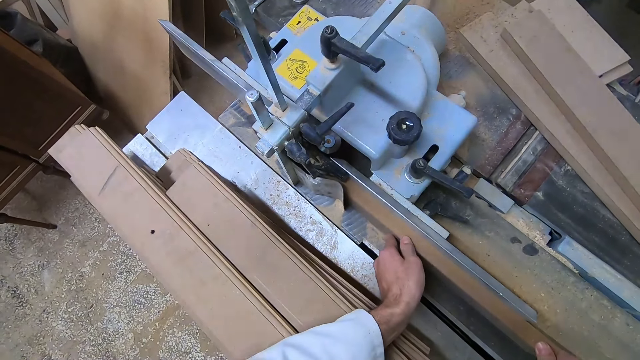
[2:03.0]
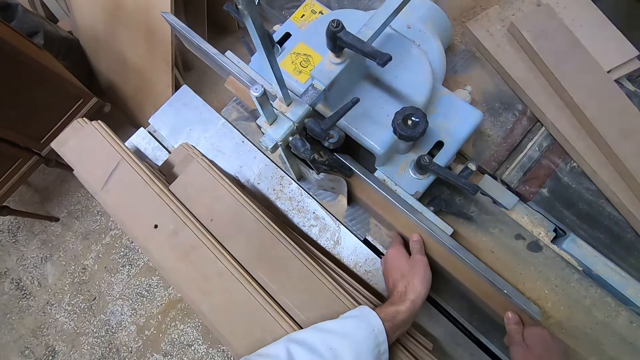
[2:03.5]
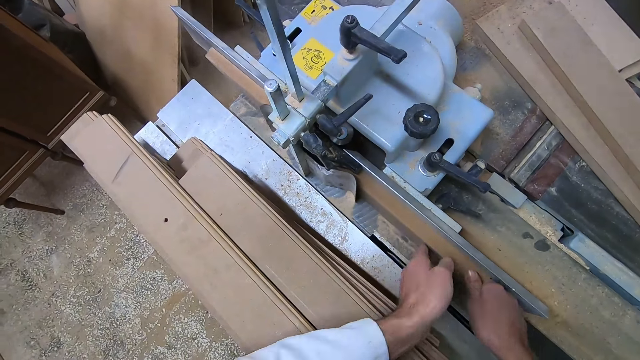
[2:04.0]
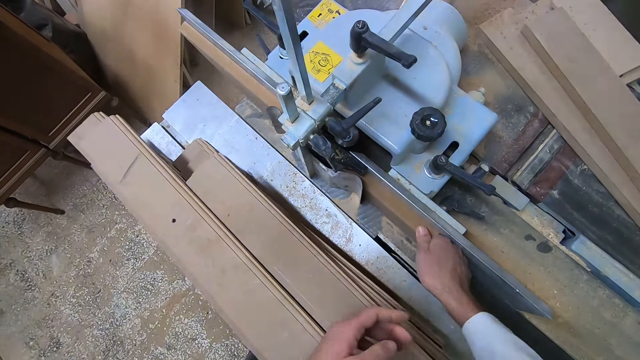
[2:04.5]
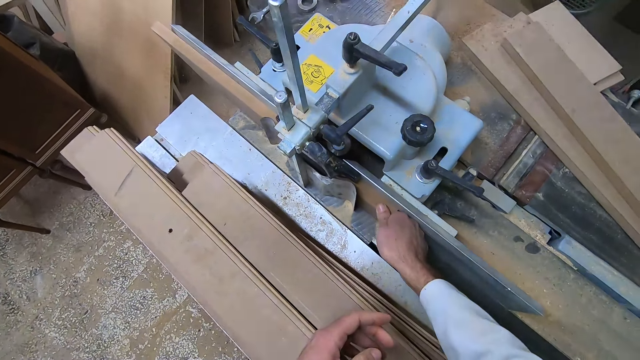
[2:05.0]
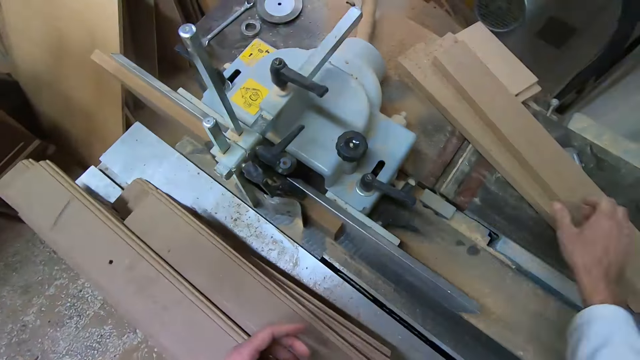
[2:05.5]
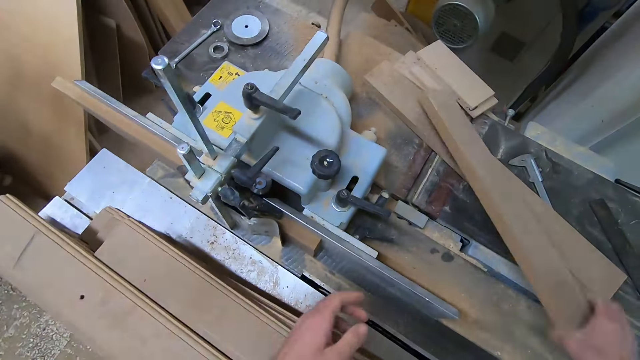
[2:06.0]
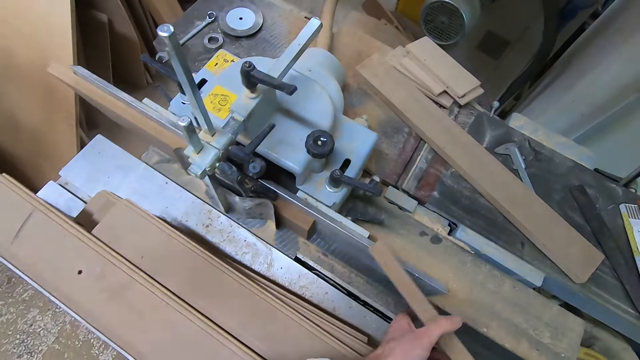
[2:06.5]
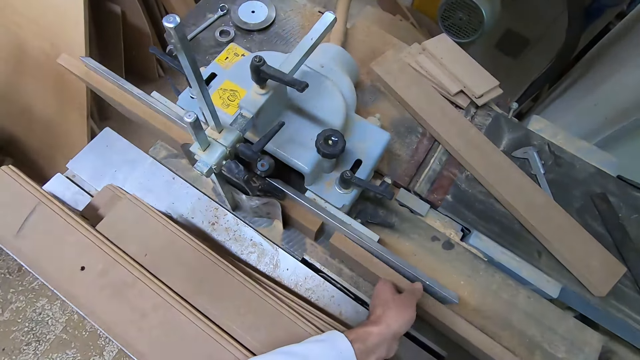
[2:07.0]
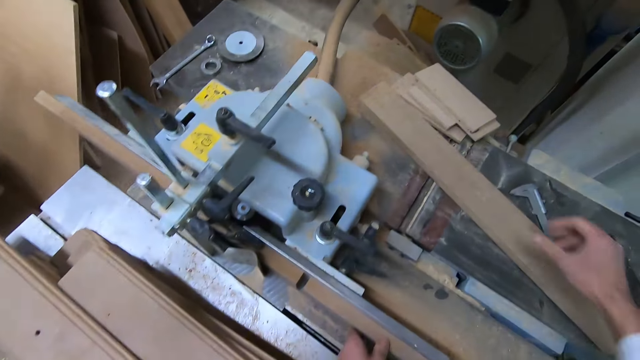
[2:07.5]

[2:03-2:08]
The camera wearer lets go of the wood. He pushes the wood. He lets go of the wood. He holds the wood. He picks up a thirteenth piece of wood from the top of the machine with his right hand. He holds the wood with both his hands. He drops the thirteenth piece of wood on the machine with both his hands. He places the wood on the woodworking table saw.

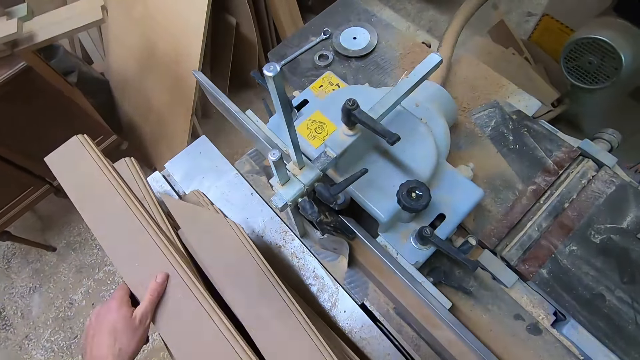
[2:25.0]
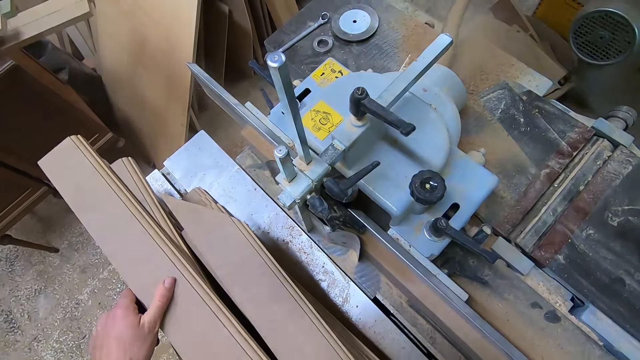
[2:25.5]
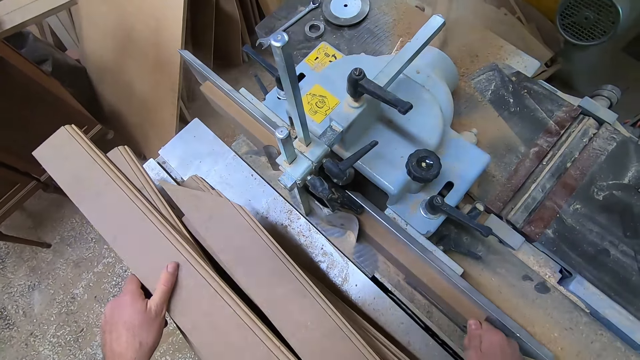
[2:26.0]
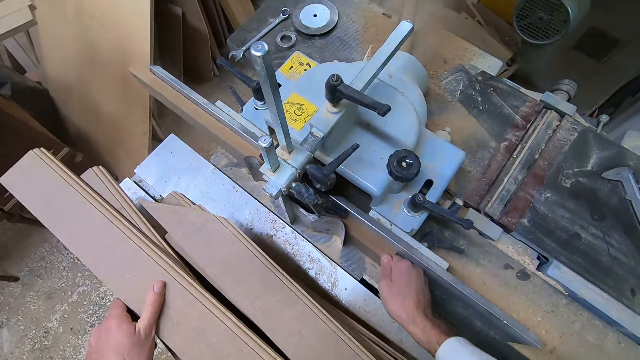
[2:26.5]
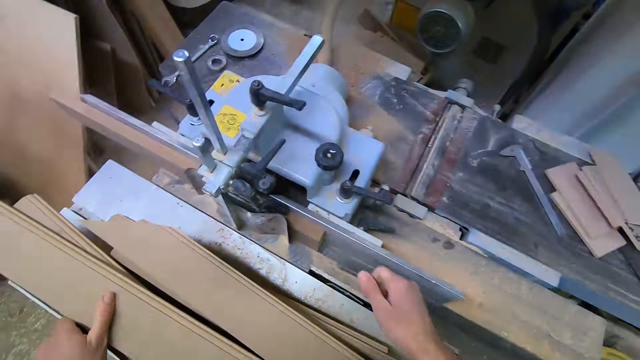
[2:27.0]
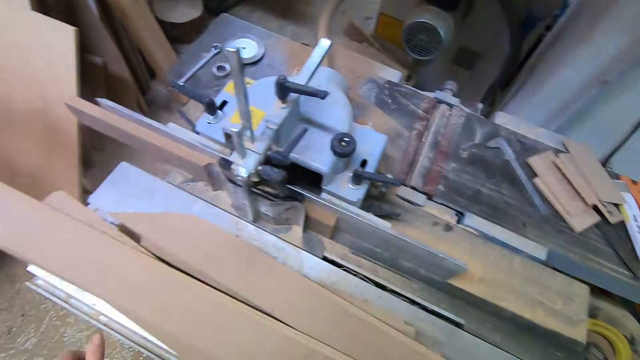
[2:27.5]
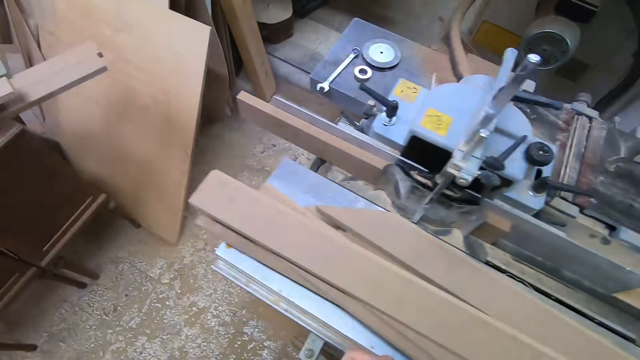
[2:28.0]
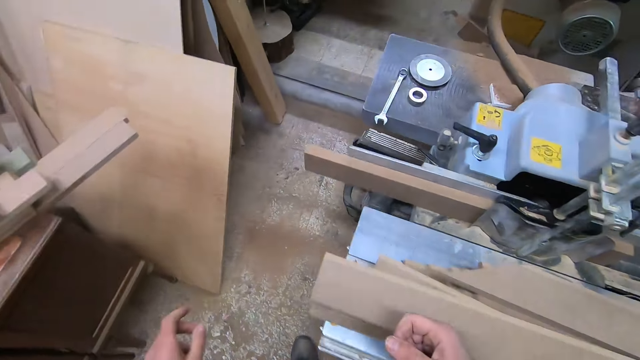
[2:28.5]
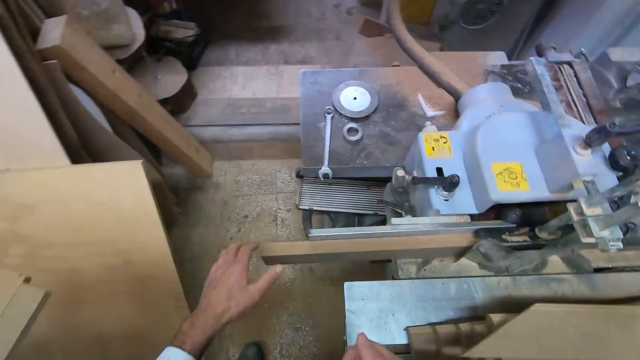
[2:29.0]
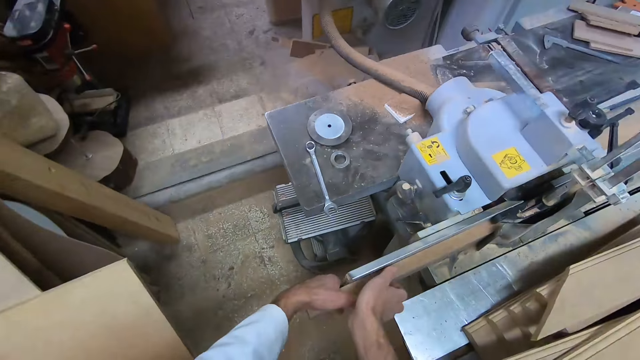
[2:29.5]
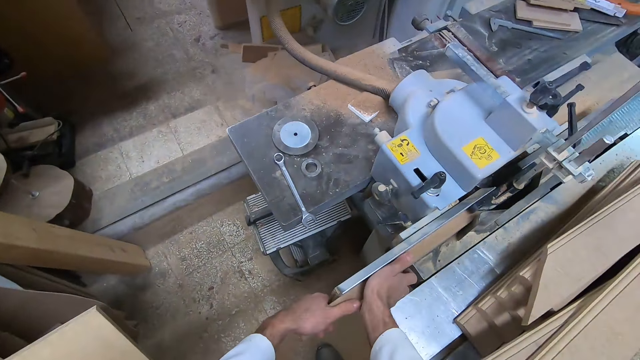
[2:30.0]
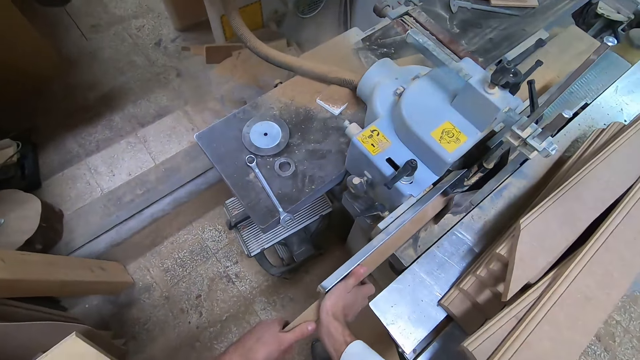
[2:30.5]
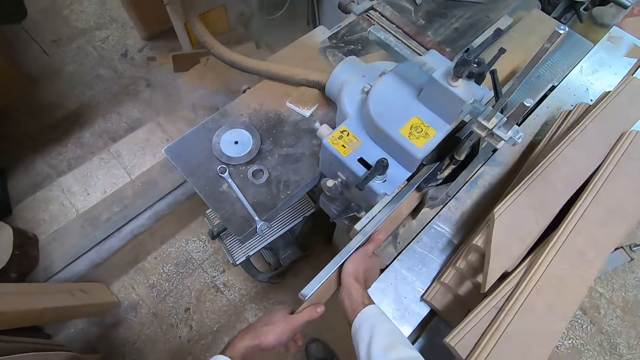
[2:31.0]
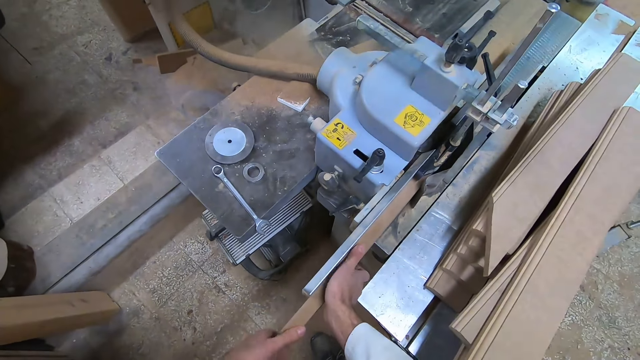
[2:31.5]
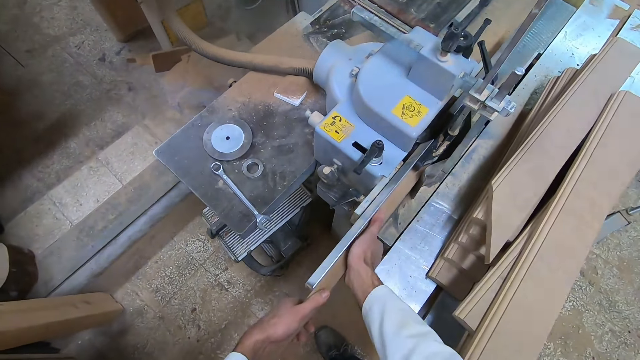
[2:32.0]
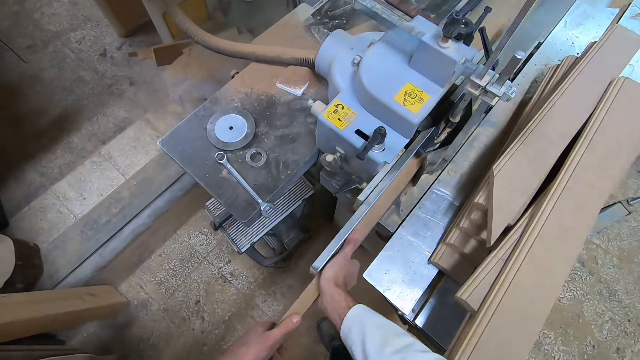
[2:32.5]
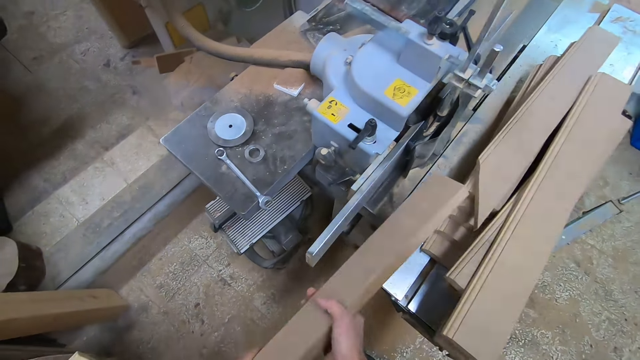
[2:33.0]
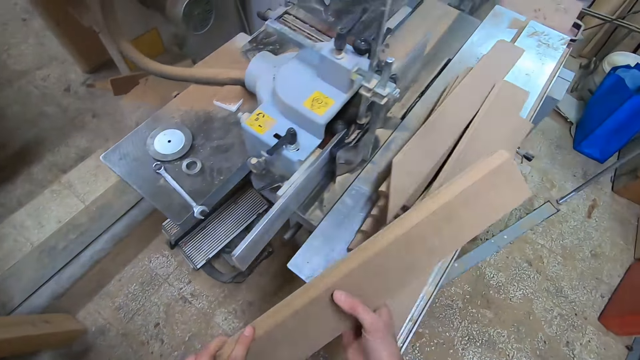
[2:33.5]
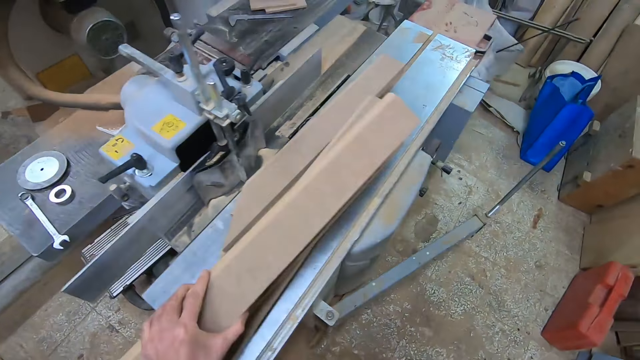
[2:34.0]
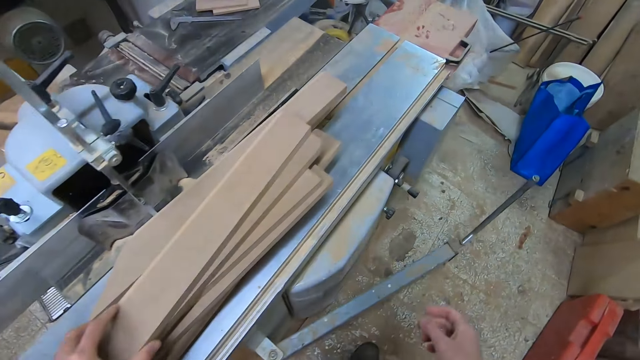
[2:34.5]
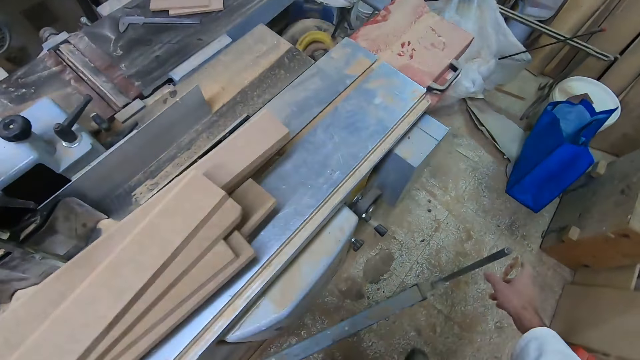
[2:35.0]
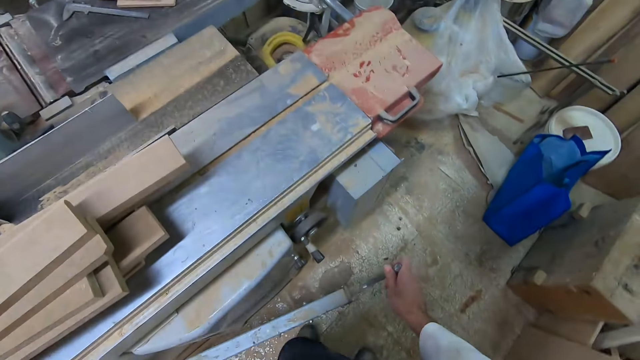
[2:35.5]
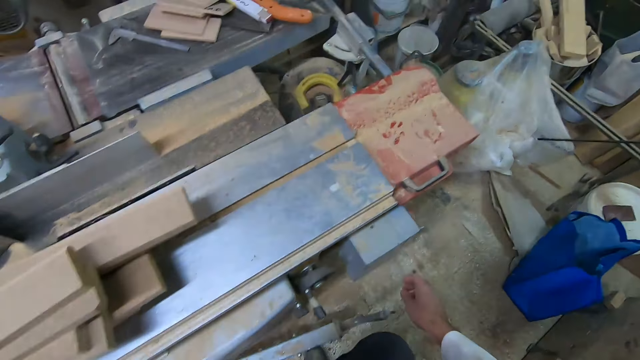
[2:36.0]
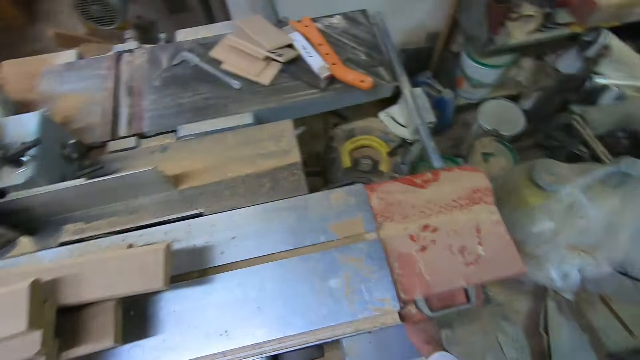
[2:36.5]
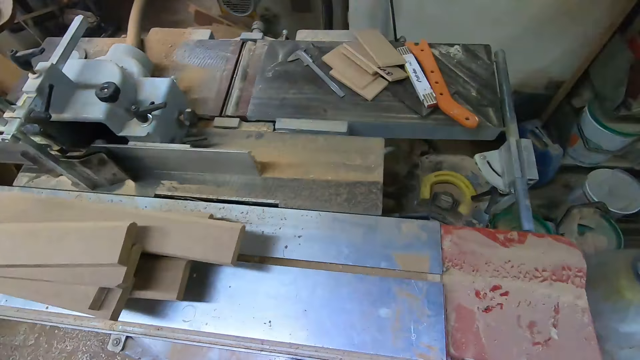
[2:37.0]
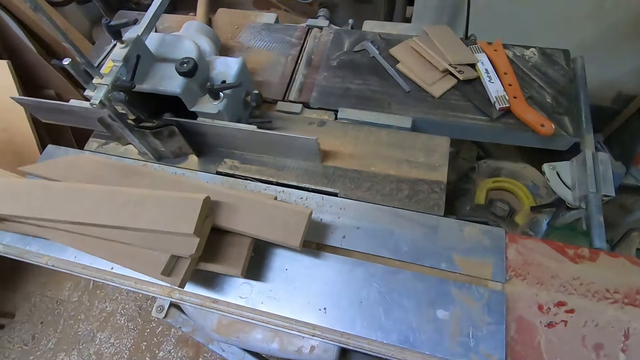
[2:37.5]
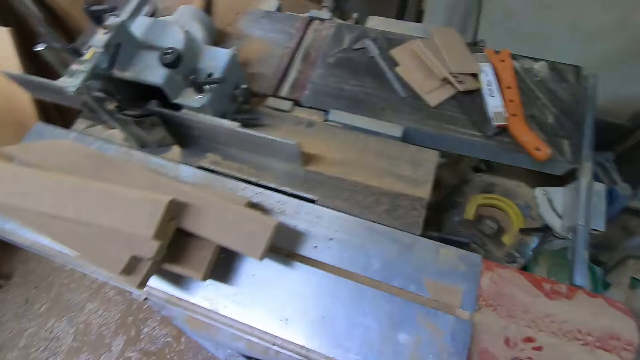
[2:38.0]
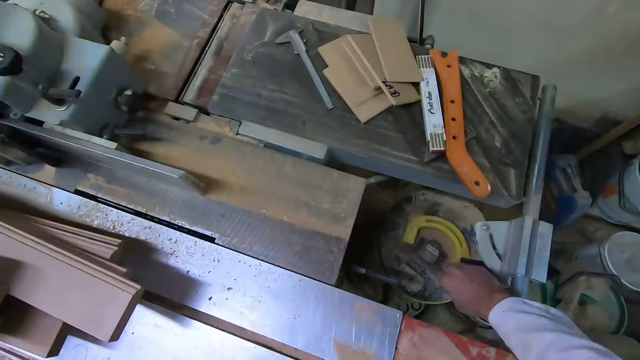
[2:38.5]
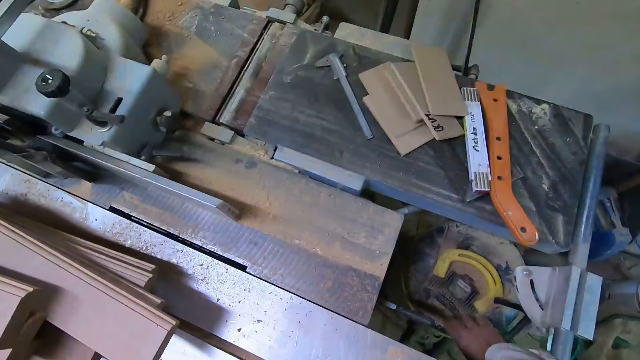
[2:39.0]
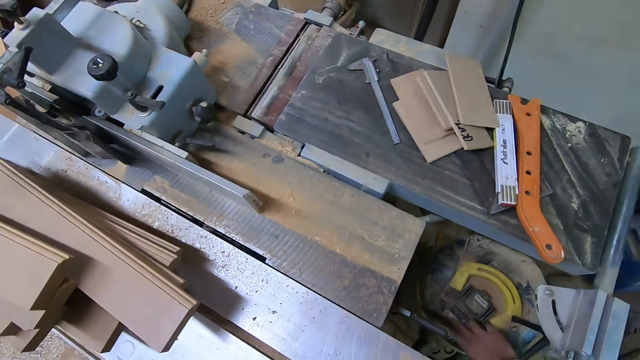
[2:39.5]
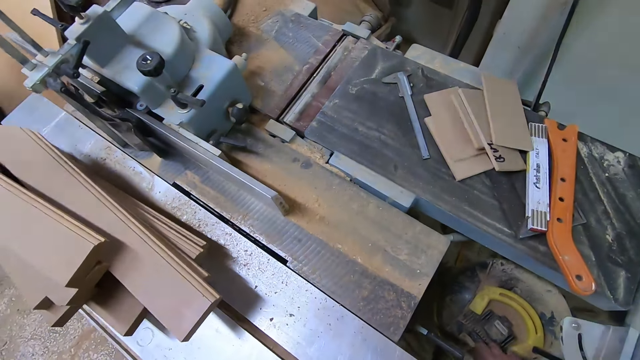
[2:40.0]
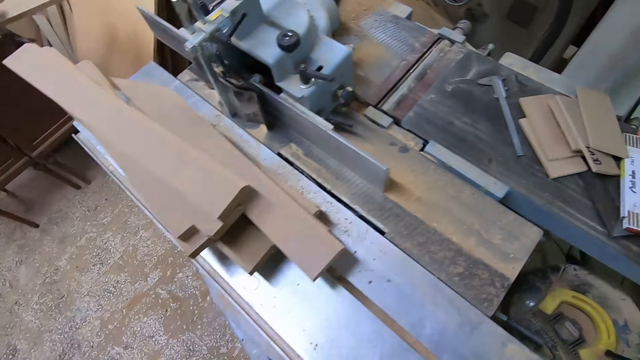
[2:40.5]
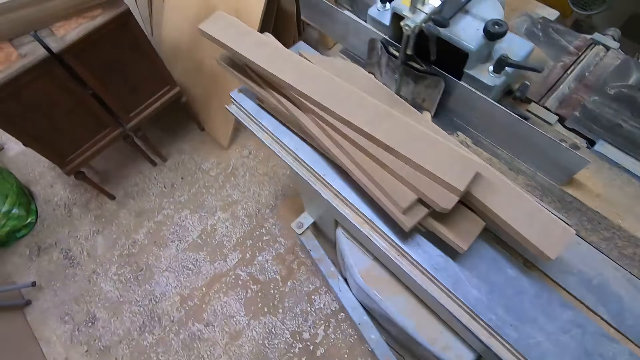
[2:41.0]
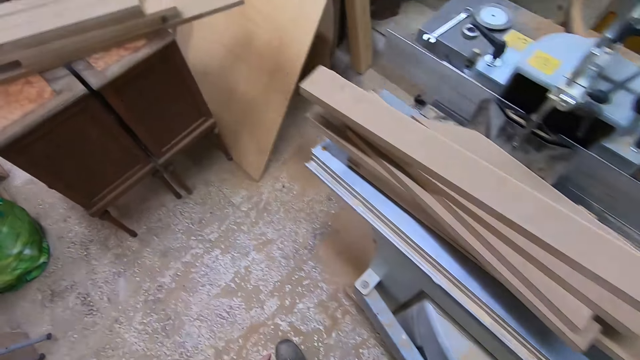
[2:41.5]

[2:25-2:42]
The camera wearer pushes the fourteenth piece of wood through the machine or table saw with his right hand. He lets go of the wood. He moves his hand towards him. He walks to the left side of the machine. He pulls out the fourteenth piece of wood with both hands. He holds the wood. He moves the wood towards him. He lifts up the wood. He drops the fourteenth piece of wood on the other pieces of wood on the table extension. He holds the lock handle and moves the lock handle towards the wood working table saw with his right hand. He holds the wood working table saw. He looks around. He puts his hand in the machine. He reaches for the vacuum. He walks to the other side of the machine.
